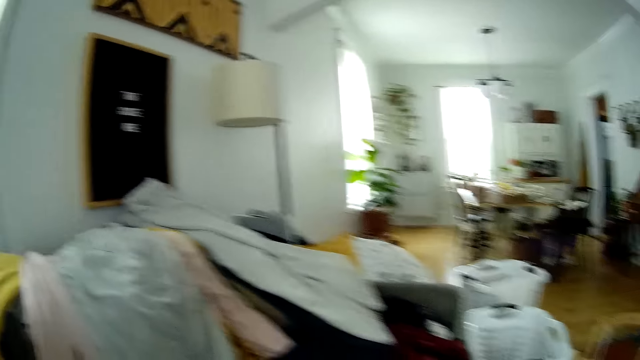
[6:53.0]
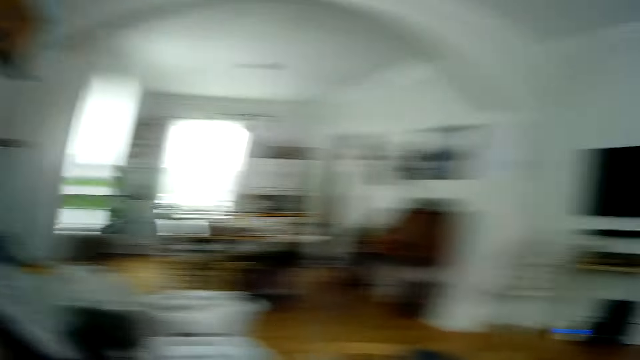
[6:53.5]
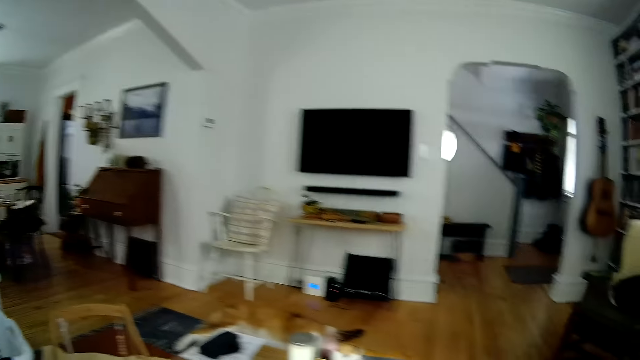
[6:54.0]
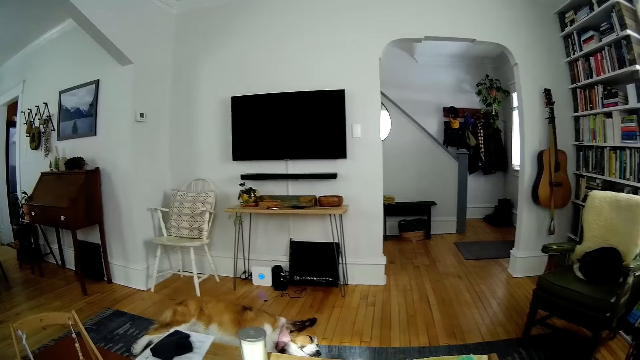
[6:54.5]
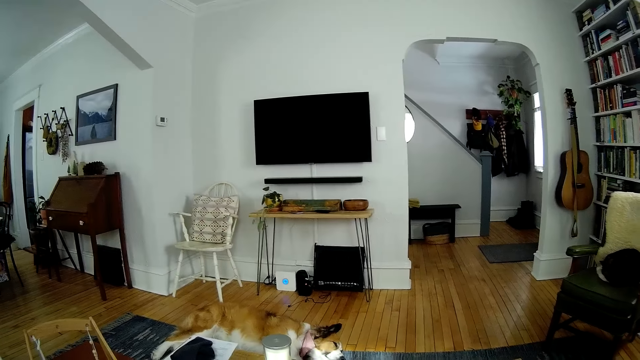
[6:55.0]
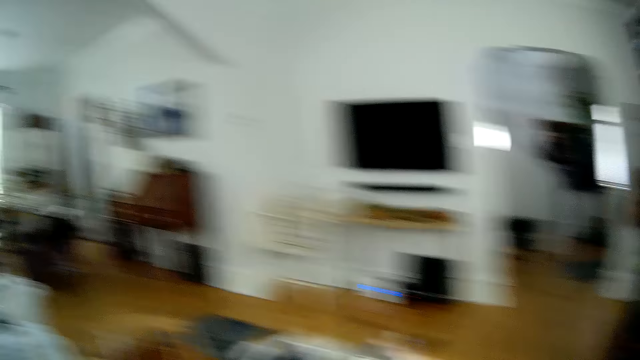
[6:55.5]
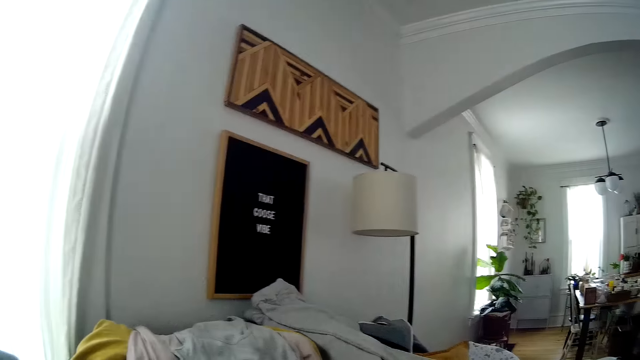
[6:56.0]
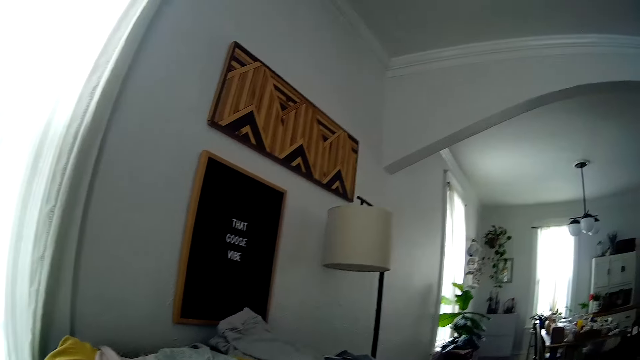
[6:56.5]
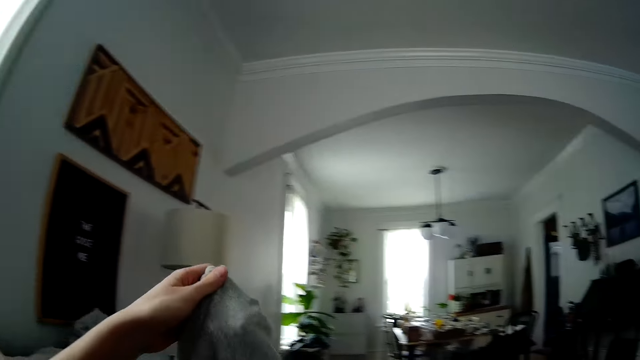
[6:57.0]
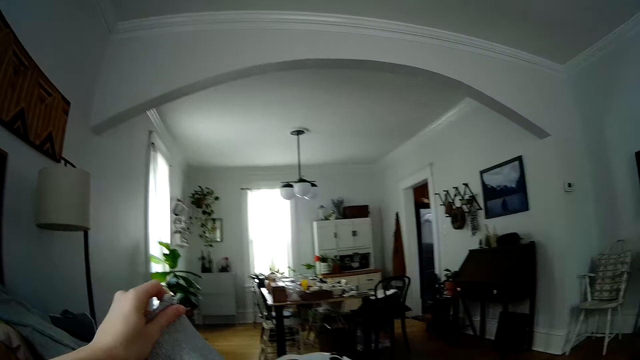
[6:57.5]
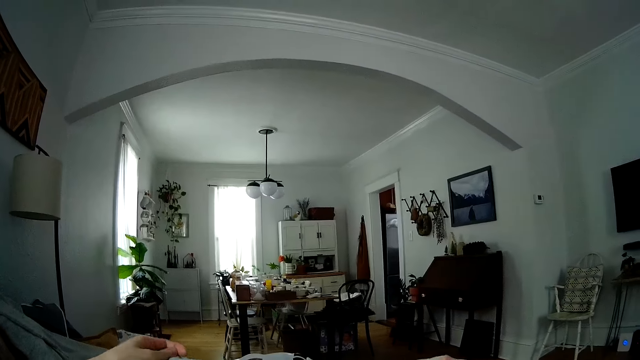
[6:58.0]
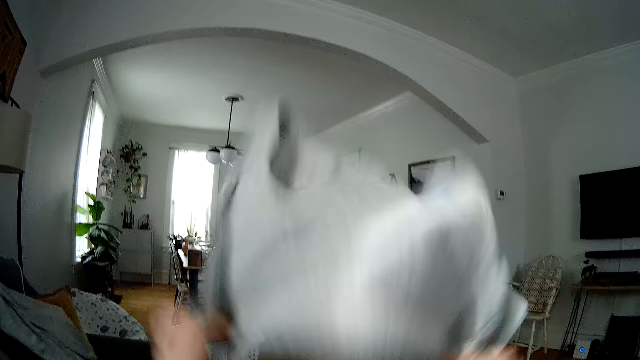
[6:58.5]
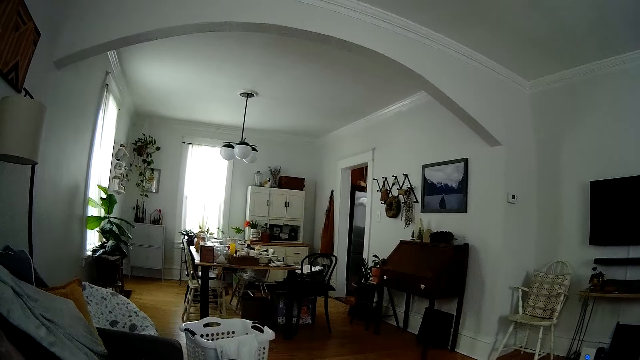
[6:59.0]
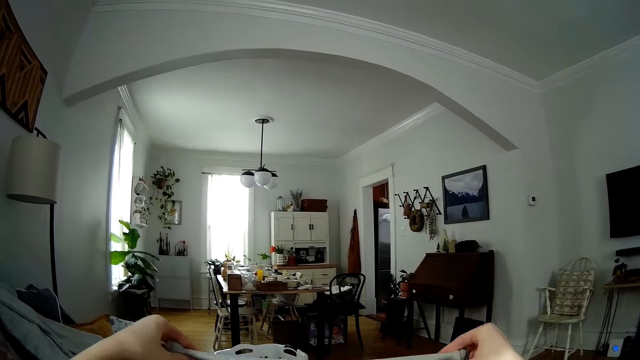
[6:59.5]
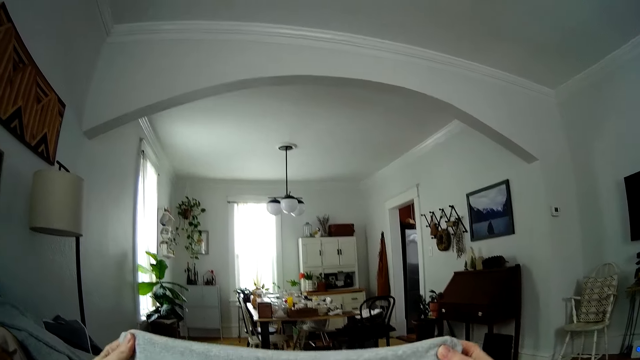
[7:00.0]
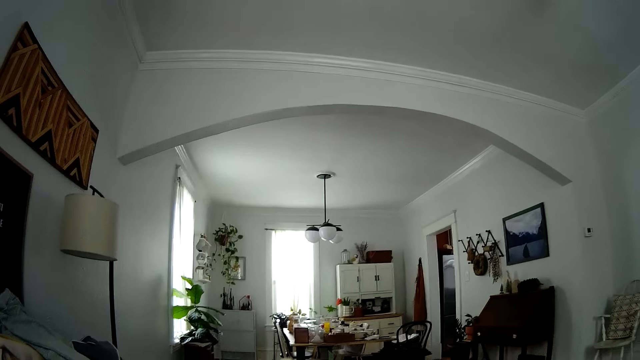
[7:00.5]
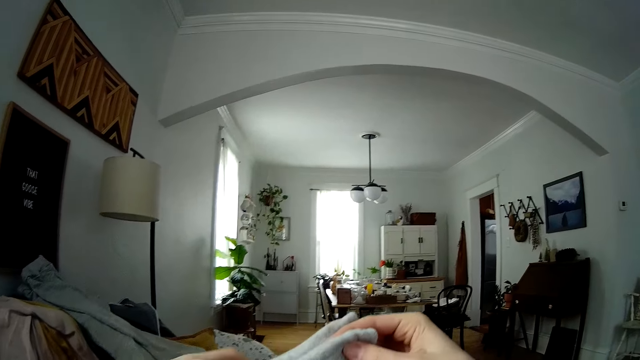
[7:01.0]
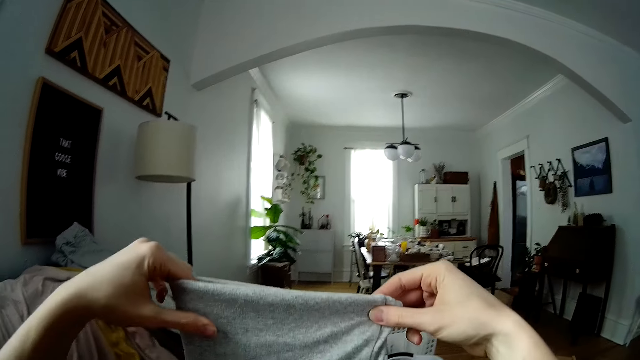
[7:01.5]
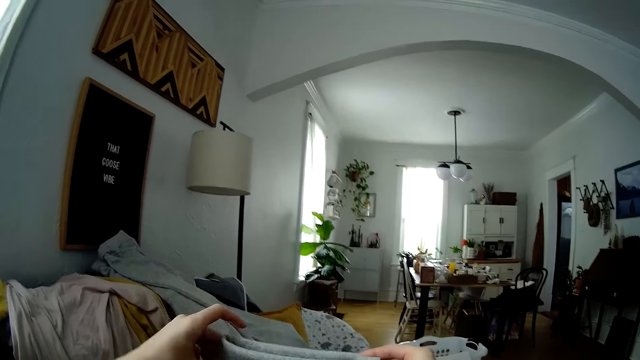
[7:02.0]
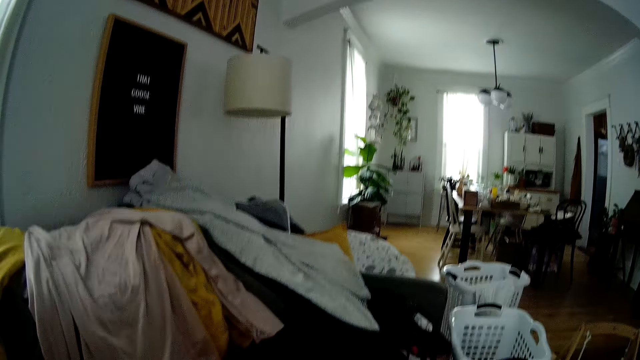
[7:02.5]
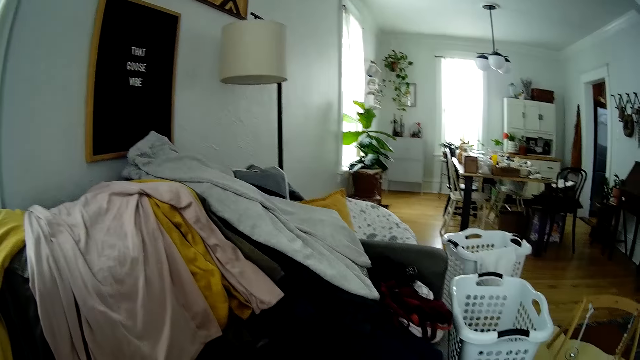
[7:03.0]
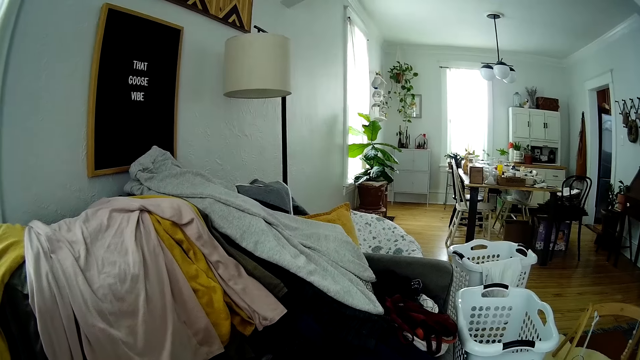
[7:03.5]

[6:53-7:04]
The camera wearer looks around. She moves the hand. She picks up the cloth from a chair with her left hand. She folds the cloth with both hands.

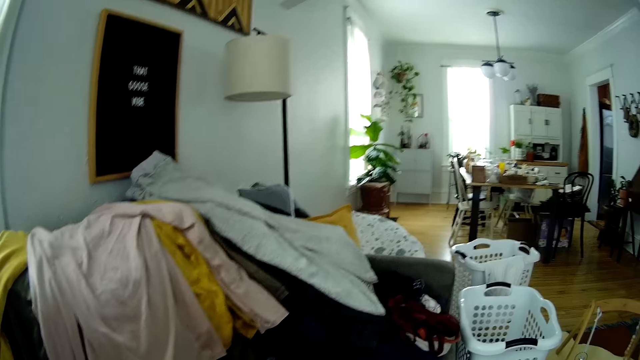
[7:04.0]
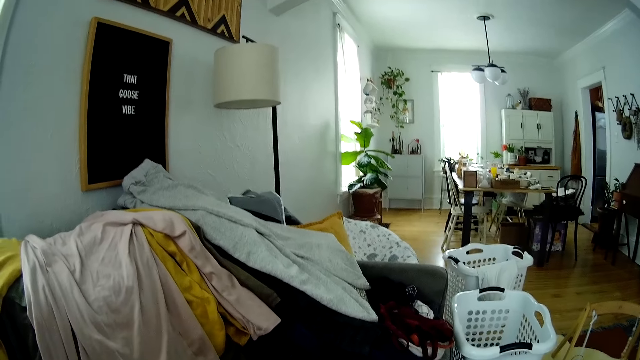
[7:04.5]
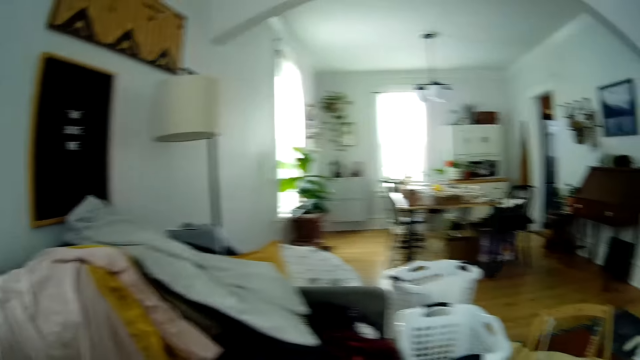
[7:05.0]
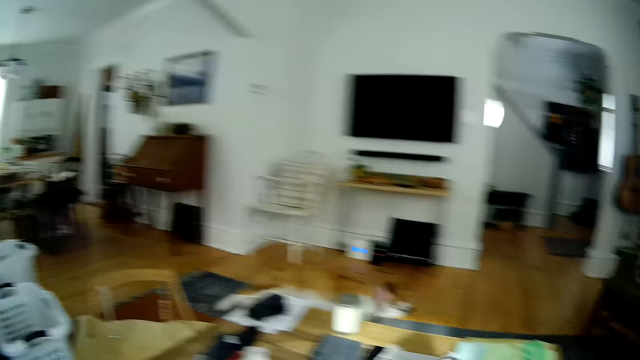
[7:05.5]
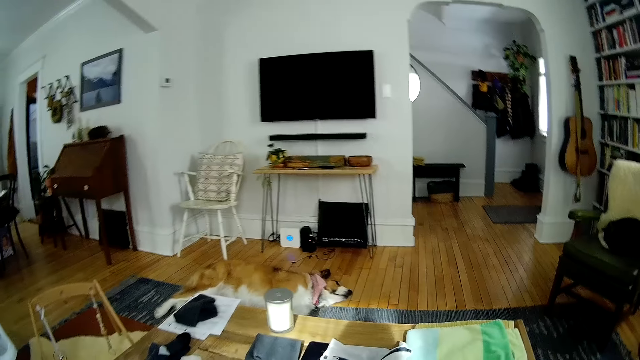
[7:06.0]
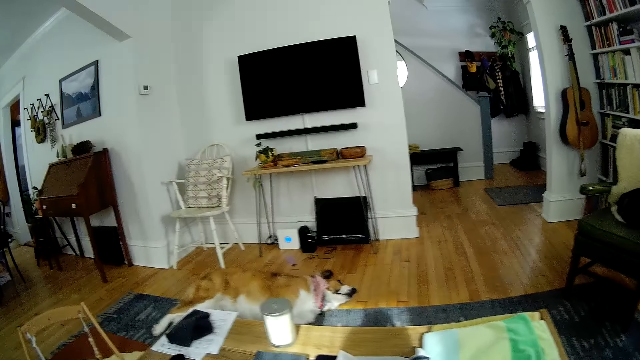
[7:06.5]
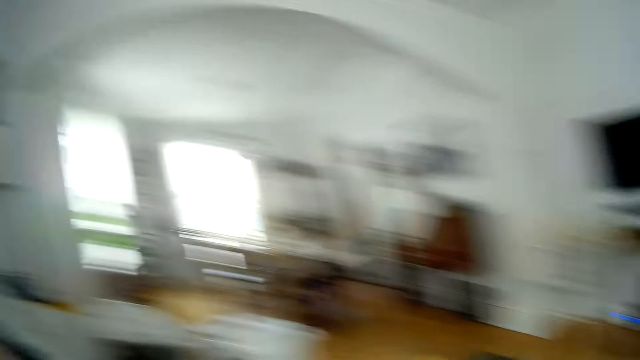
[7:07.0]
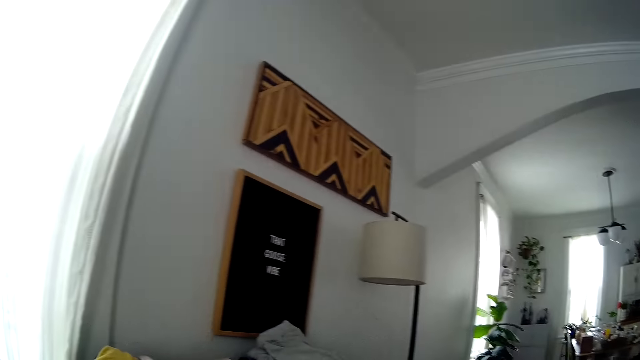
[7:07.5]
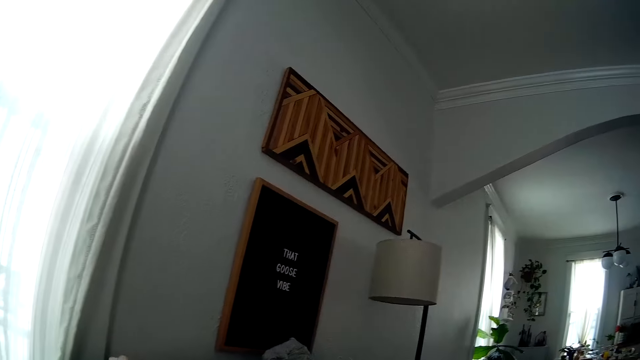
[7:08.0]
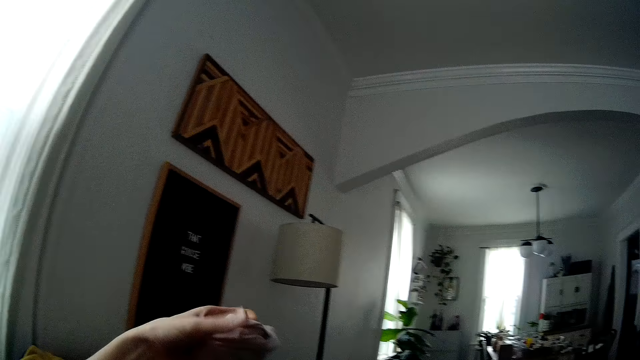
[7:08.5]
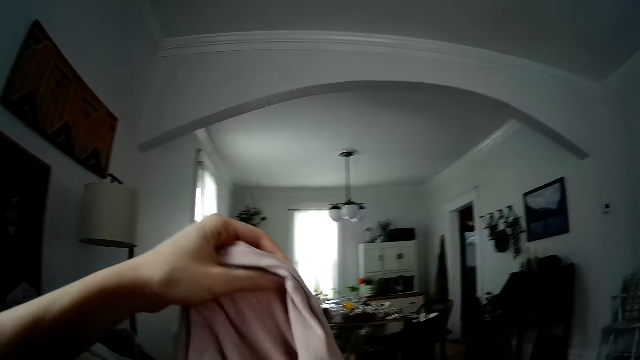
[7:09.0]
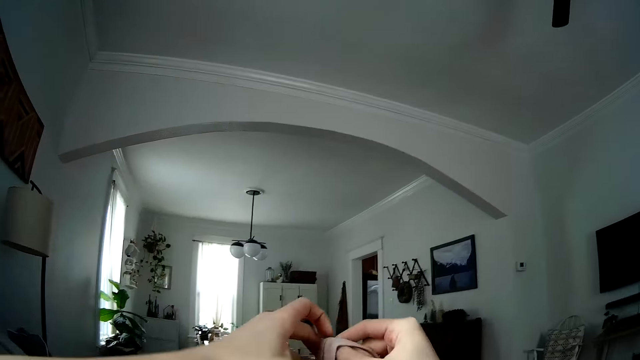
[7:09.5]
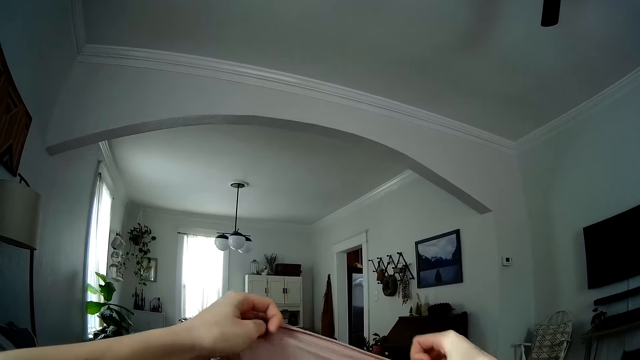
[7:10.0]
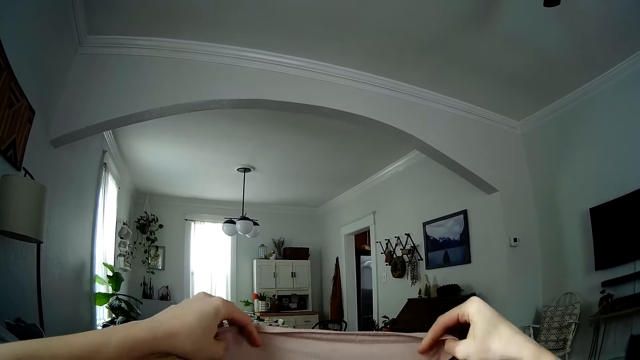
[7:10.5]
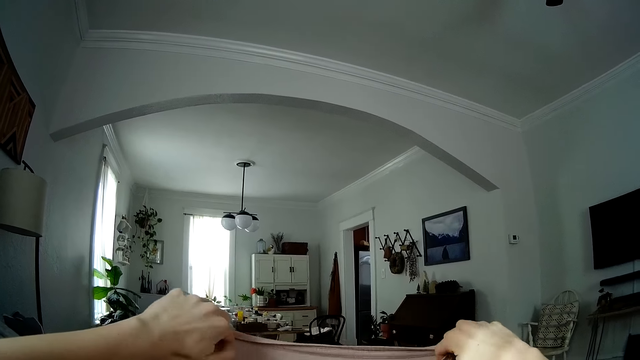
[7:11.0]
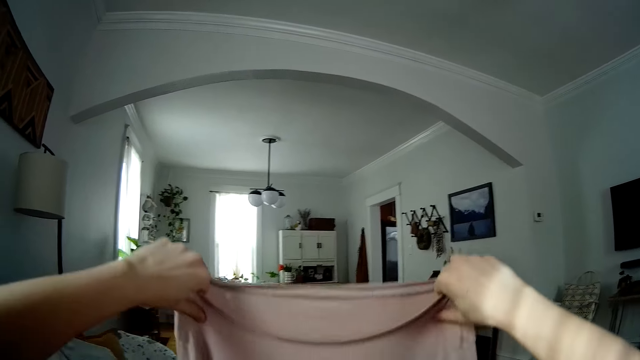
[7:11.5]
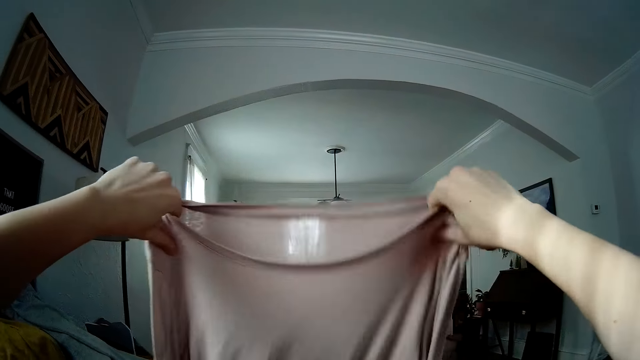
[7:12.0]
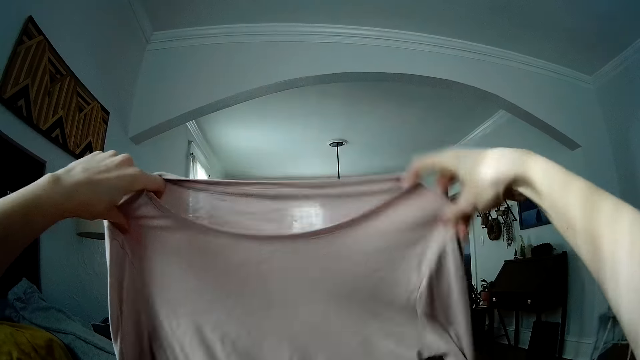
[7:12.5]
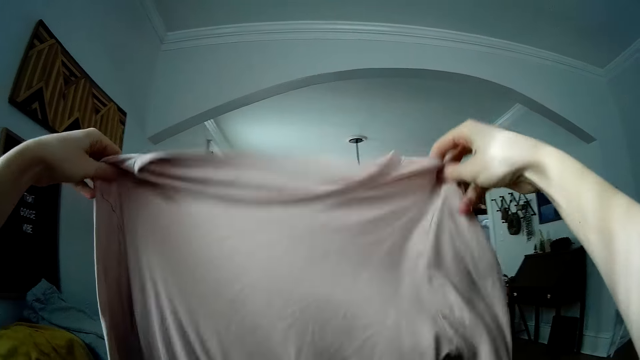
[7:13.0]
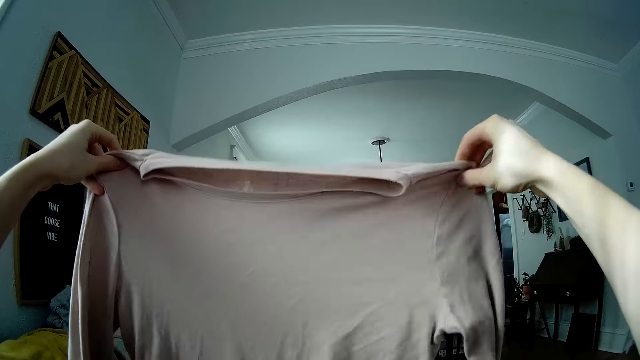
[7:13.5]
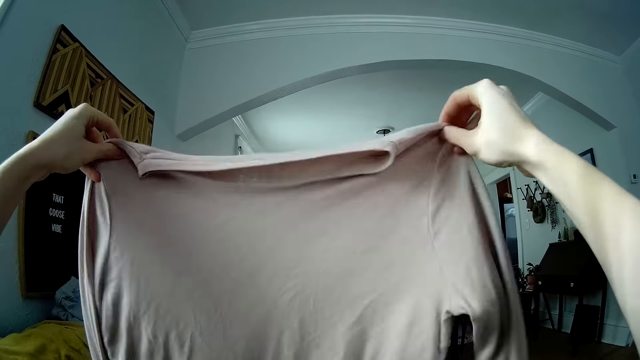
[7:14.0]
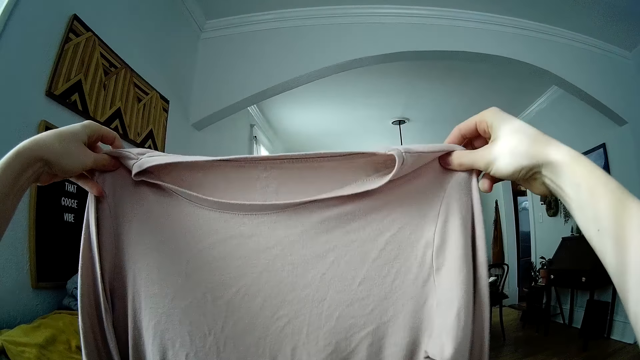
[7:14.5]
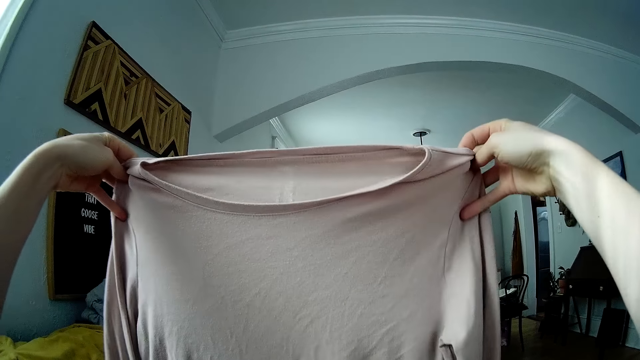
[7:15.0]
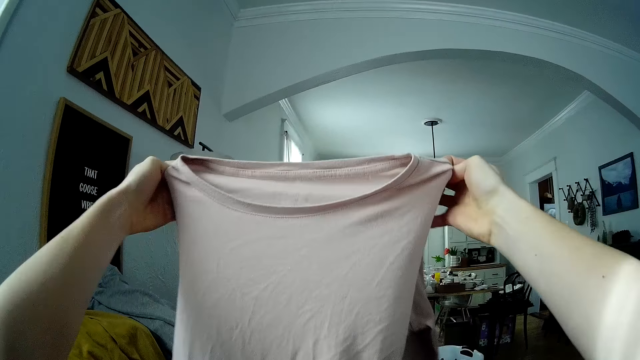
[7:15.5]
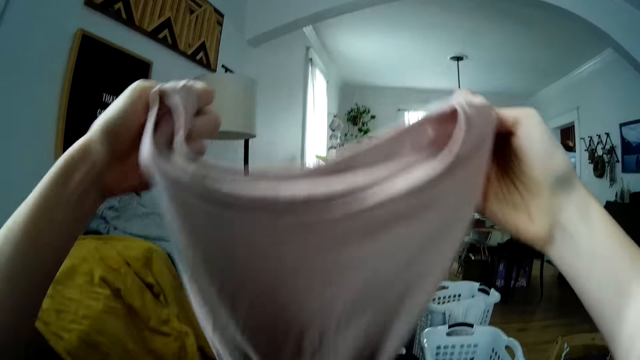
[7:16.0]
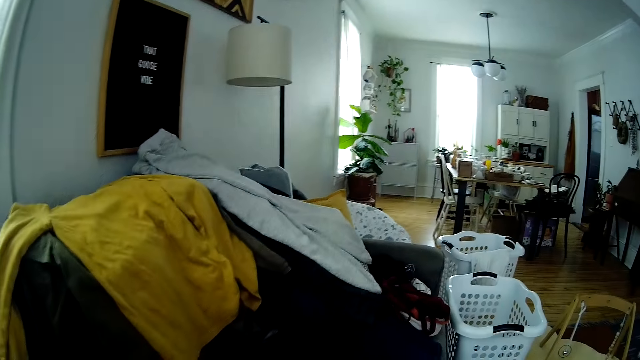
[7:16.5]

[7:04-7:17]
The camera wearer looks around. She picks up the cloth from the chair with her left hand. She stretches the cloth with both hands. She folds the cloth with both hands.
